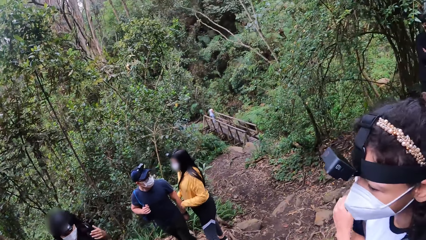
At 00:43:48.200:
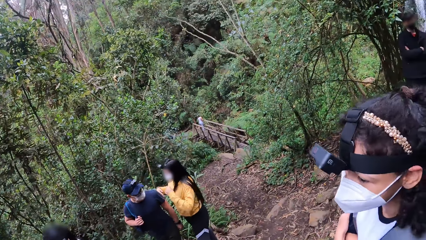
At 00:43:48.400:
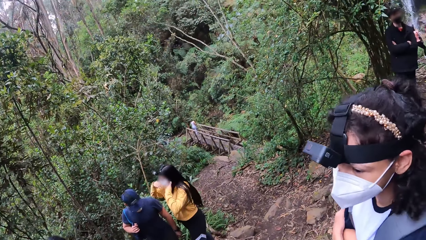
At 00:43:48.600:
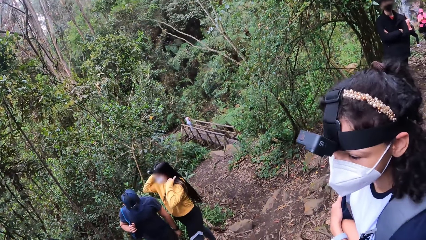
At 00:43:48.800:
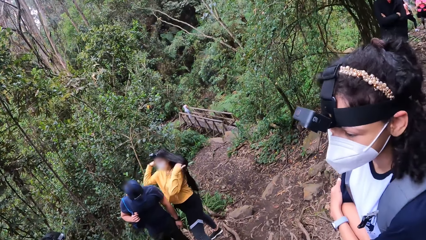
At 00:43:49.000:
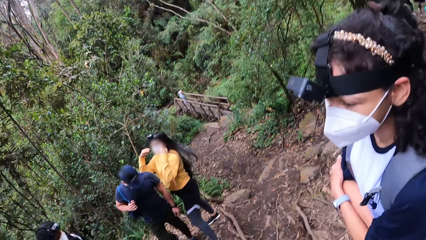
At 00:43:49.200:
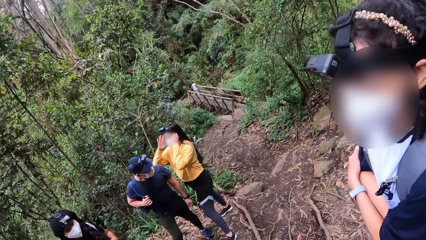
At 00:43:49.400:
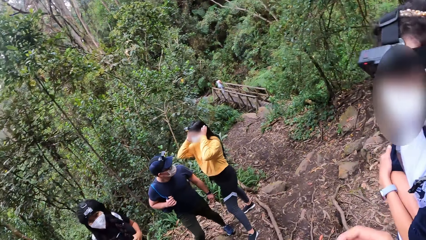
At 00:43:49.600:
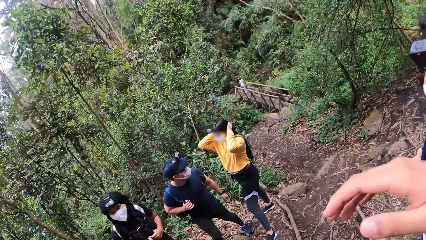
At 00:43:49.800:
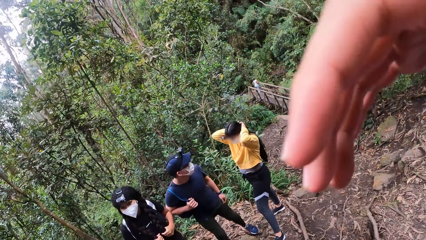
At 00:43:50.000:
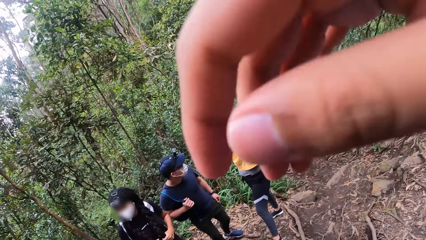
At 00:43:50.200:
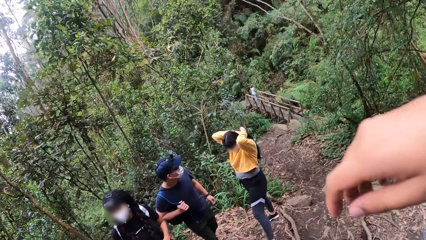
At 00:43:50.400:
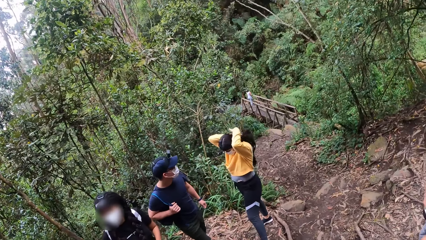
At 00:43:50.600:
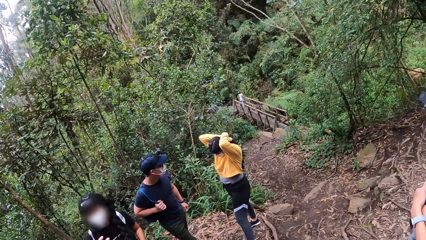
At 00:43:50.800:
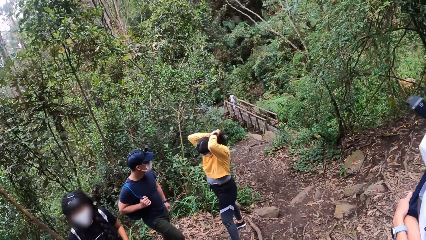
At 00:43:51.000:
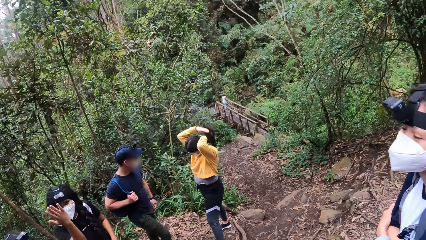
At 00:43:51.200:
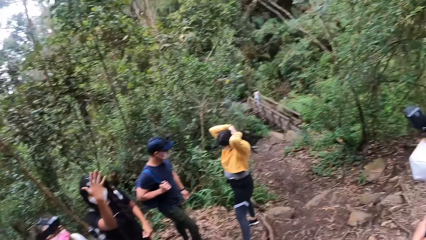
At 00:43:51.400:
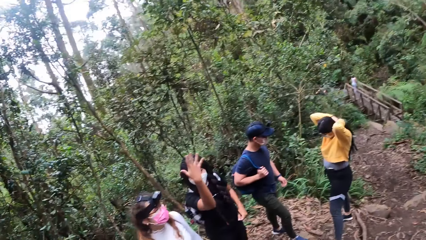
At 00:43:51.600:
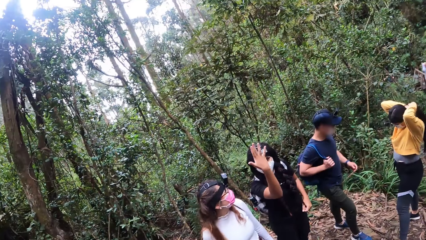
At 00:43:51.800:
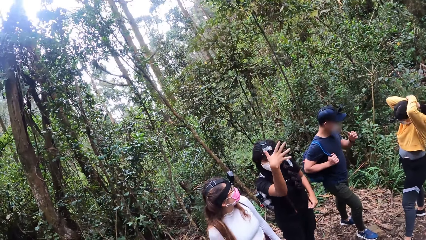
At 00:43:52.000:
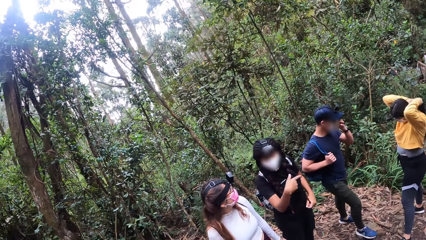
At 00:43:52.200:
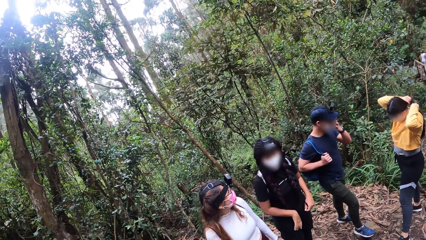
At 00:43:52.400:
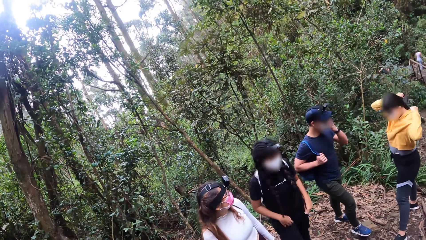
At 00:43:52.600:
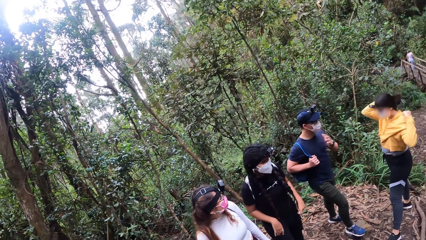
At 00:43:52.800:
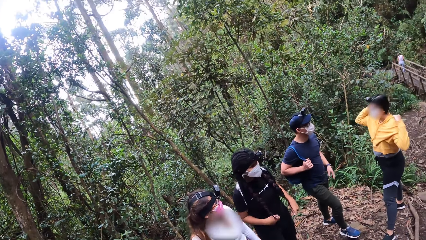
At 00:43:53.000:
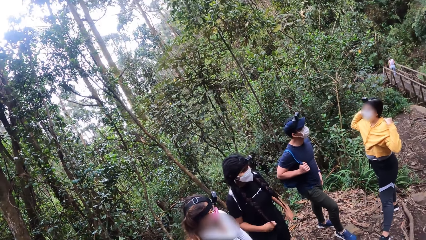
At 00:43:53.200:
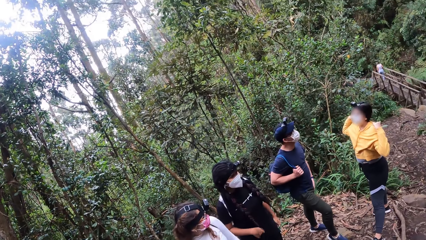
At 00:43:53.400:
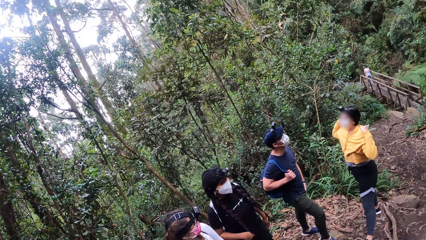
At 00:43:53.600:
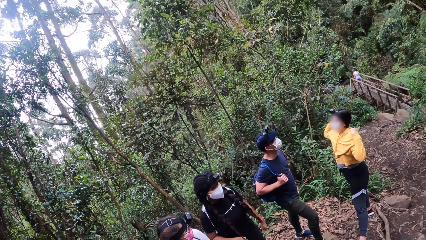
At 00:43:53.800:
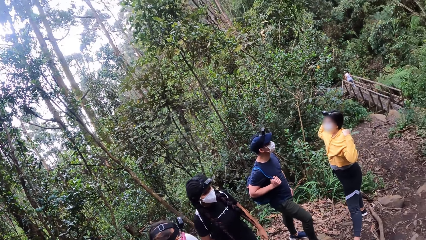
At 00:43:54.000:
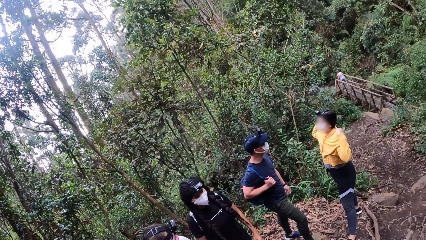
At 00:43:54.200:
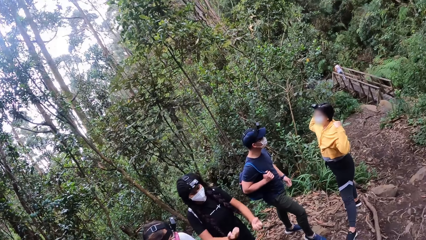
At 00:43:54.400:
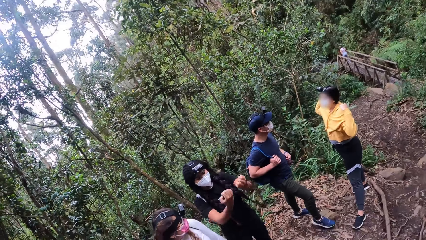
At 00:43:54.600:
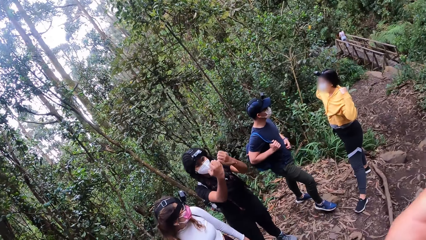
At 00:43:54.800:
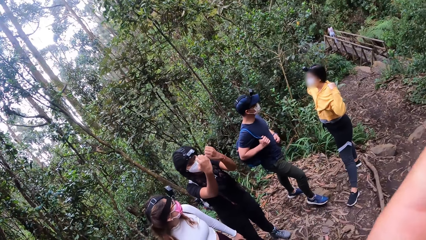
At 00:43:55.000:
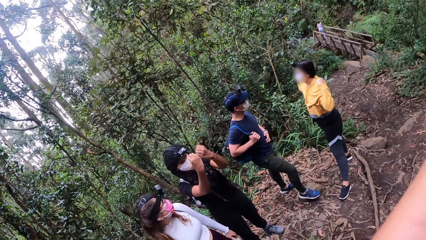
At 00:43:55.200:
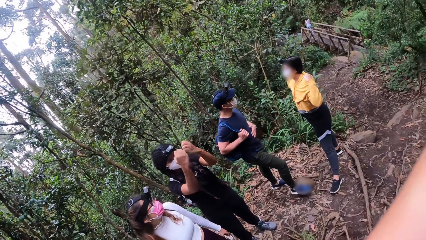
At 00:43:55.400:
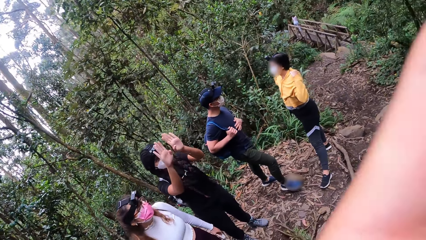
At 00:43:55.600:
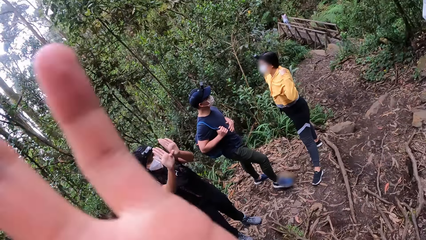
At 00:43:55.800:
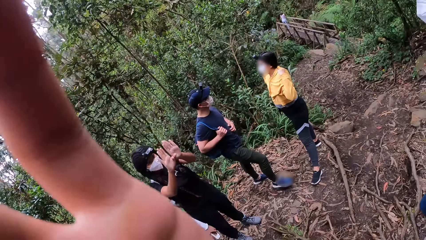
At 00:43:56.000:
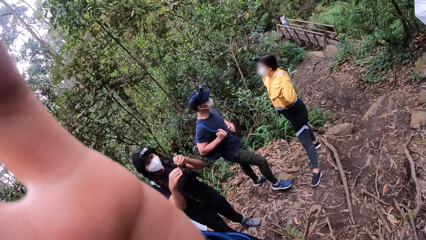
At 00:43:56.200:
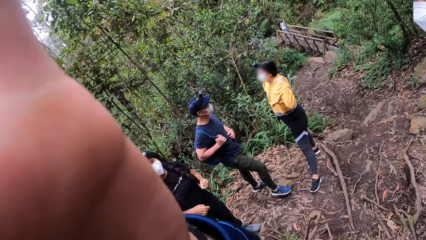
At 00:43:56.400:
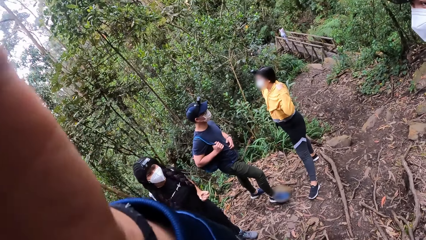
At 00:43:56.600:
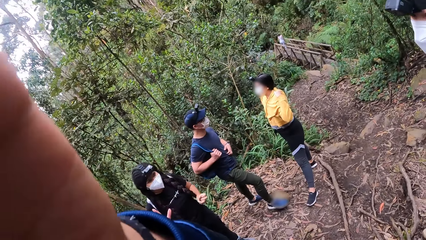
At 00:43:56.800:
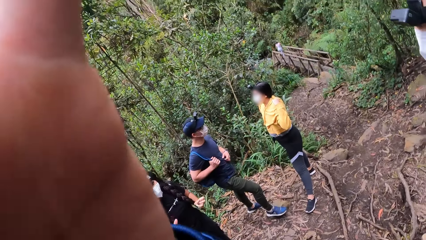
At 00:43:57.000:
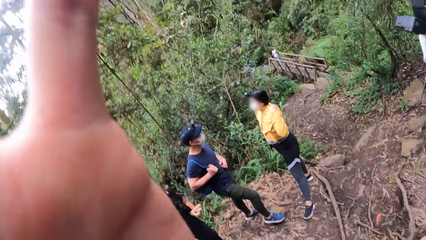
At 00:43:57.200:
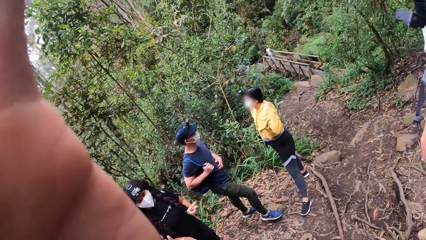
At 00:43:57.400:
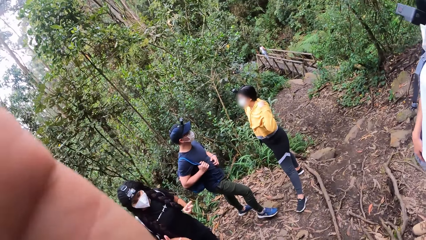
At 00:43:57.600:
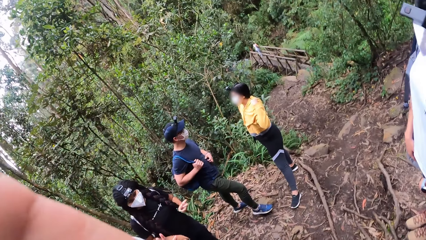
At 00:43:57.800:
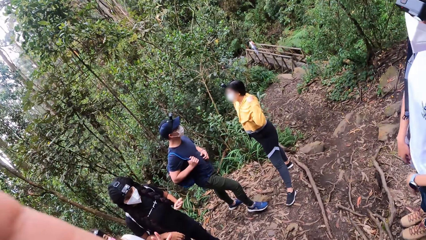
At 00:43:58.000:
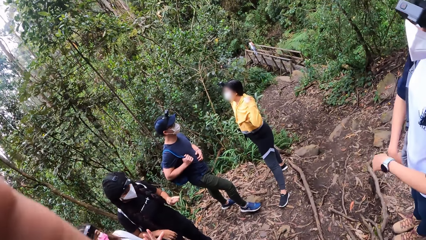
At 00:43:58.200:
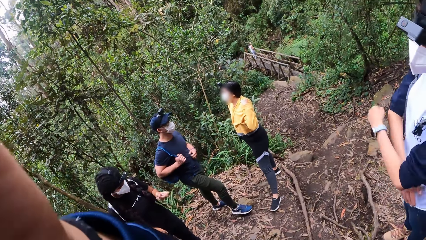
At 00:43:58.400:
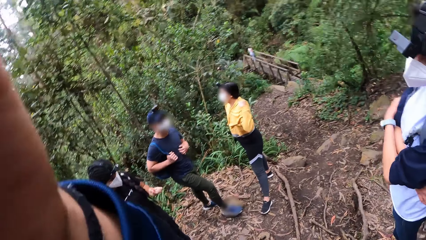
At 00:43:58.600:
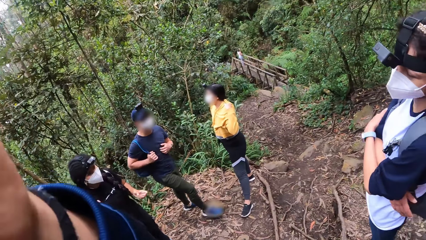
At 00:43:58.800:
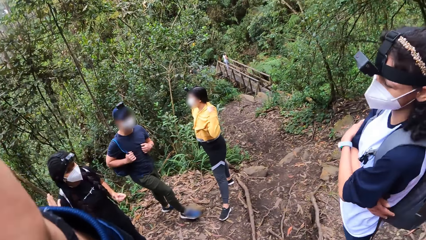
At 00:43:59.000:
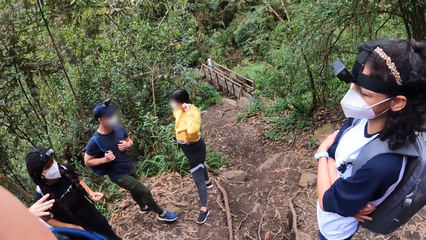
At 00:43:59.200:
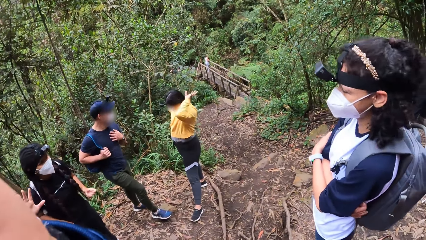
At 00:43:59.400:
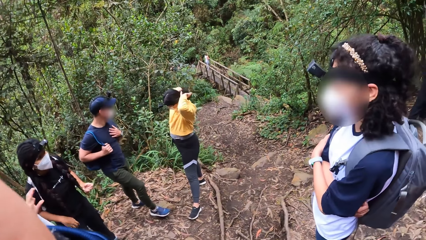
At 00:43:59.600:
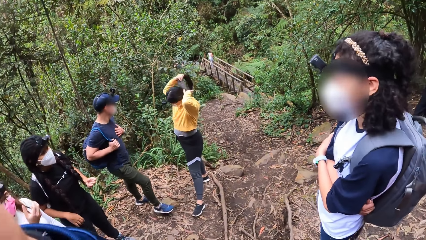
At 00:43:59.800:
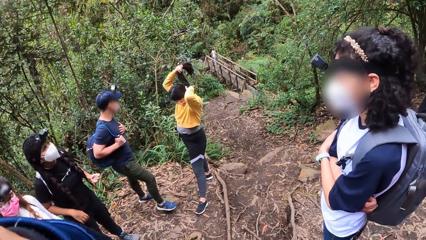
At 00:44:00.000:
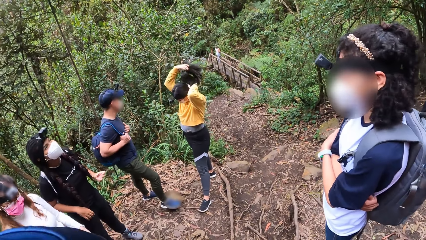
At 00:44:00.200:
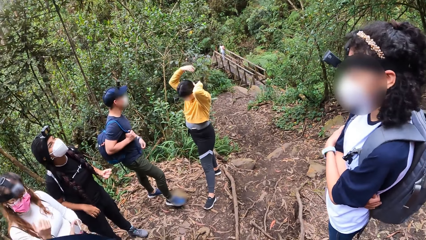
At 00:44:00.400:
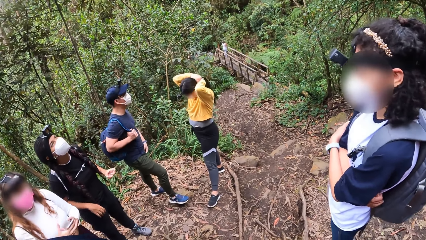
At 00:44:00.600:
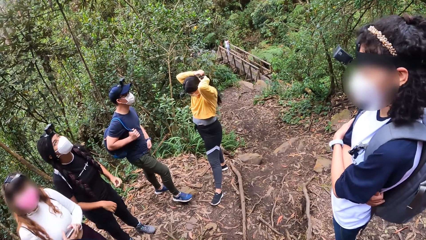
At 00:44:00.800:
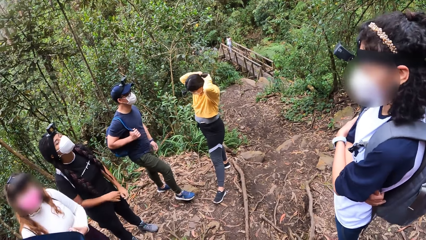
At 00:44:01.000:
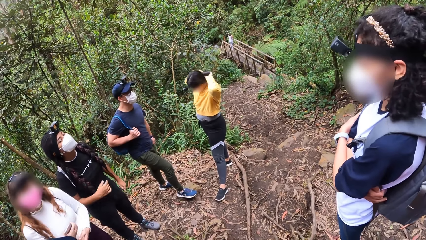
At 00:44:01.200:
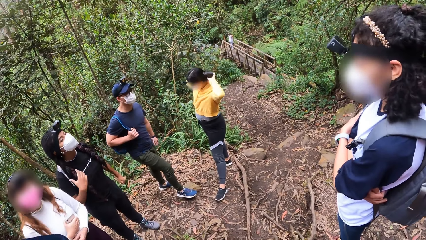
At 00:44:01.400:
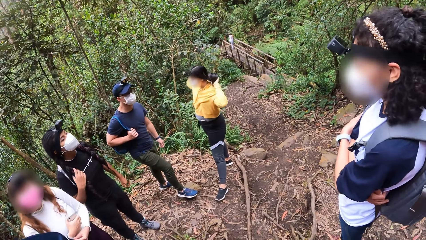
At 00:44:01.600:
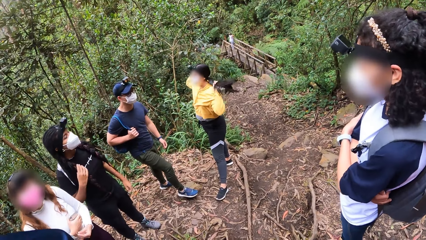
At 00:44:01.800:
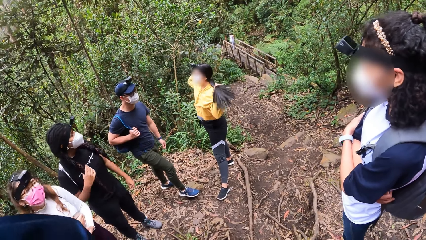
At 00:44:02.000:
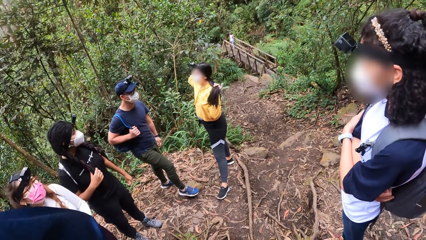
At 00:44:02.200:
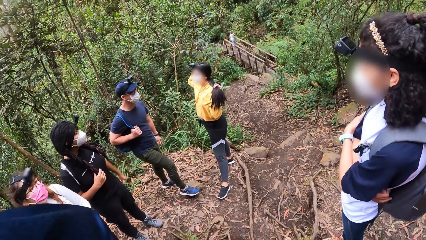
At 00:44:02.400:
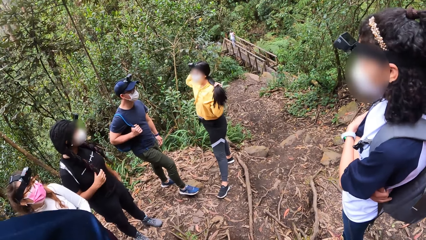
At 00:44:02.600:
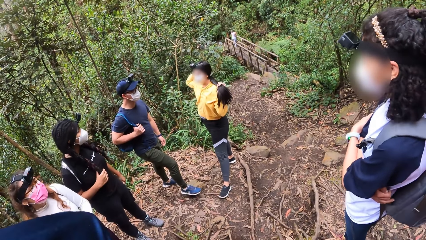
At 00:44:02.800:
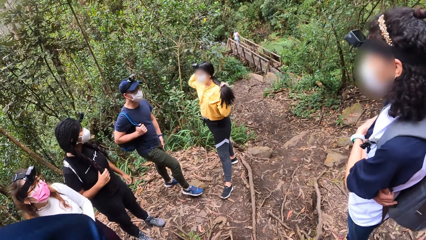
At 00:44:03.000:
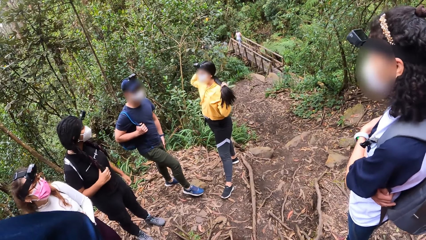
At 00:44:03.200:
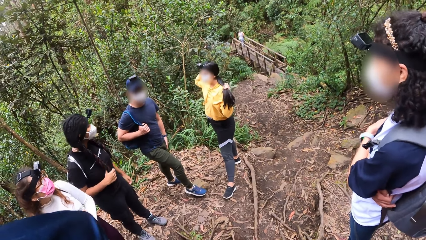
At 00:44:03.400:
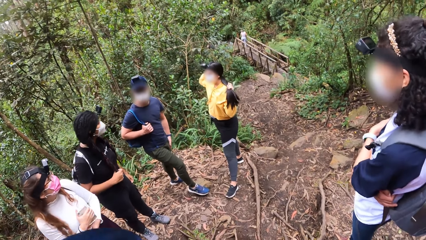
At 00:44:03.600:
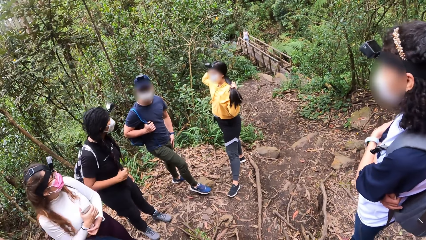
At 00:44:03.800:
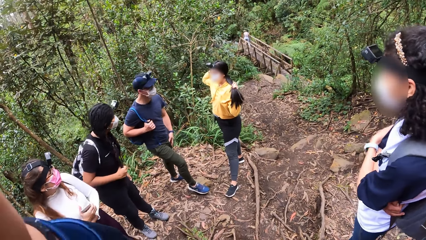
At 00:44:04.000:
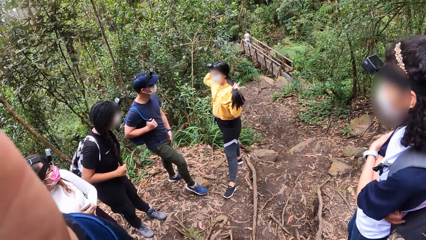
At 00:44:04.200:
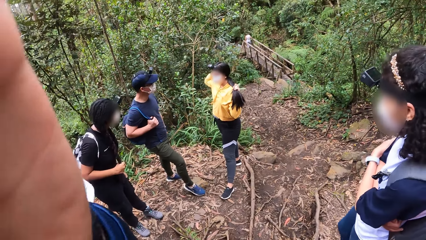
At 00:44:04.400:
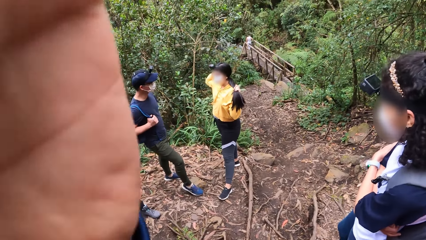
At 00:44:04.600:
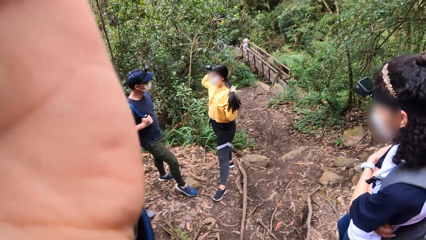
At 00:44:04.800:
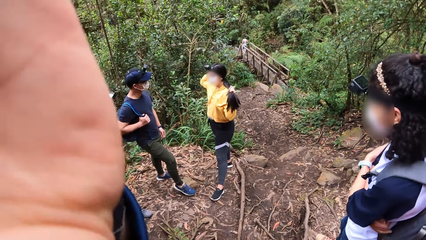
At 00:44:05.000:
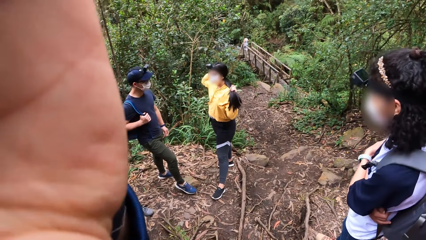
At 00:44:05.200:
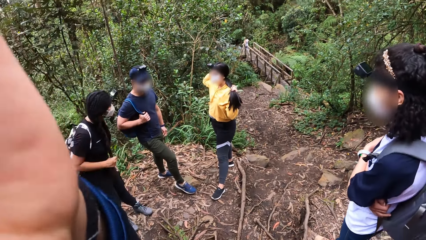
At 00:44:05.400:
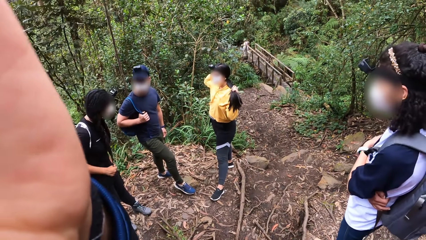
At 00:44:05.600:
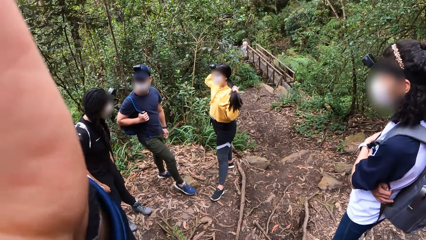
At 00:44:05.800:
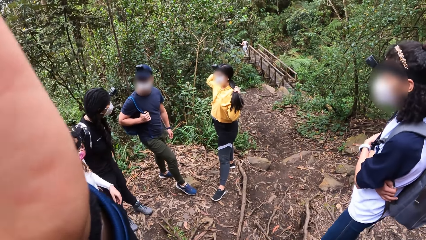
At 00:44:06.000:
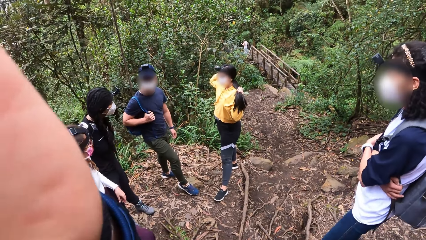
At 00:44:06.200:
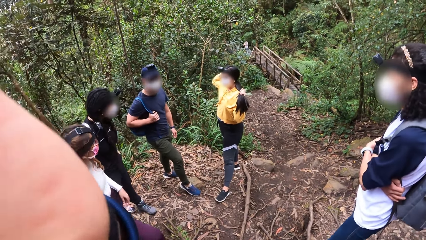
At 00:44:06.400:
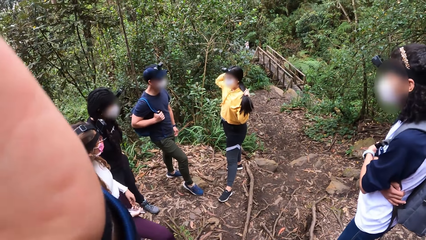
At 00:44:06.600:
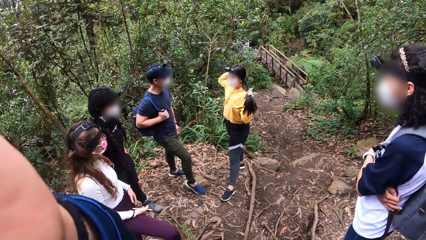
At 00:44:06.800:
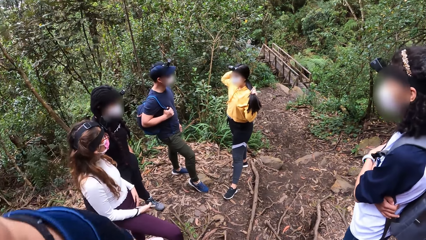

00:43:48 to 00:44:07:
The camera wearer adjusts the camera.
